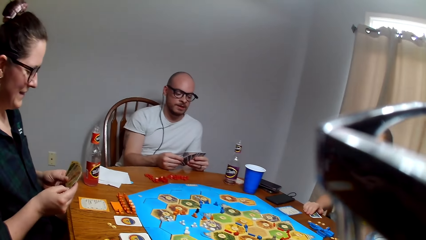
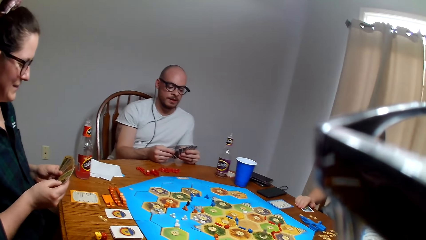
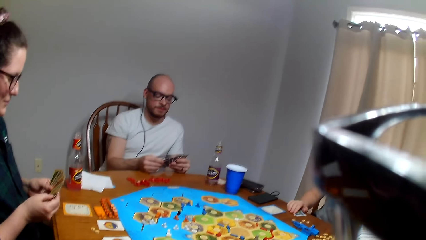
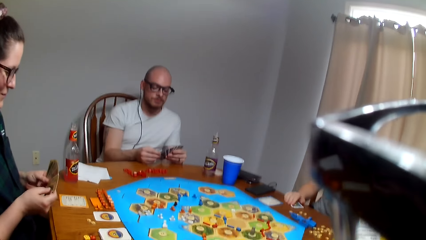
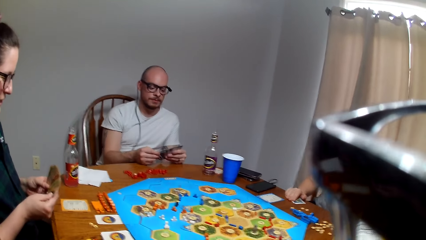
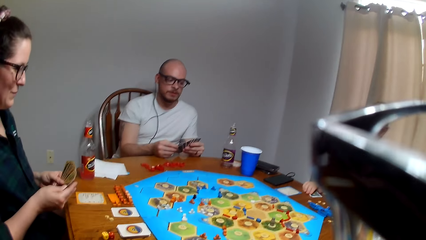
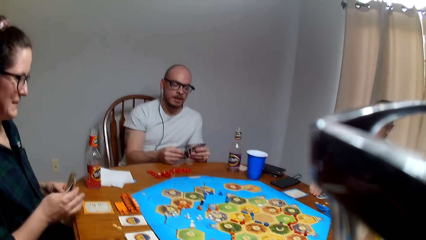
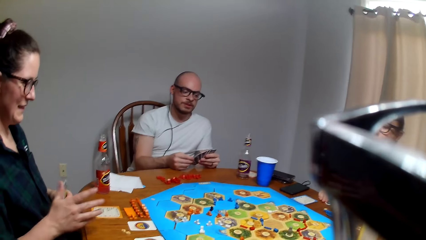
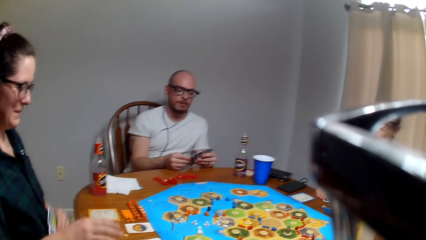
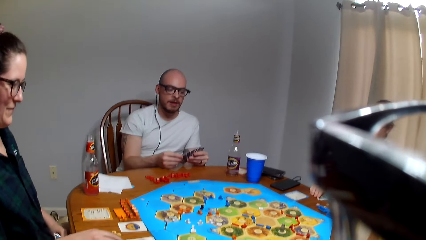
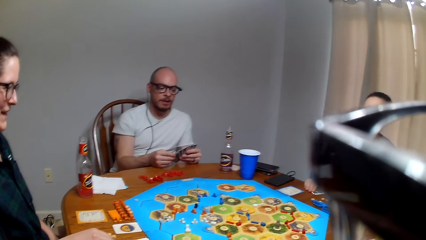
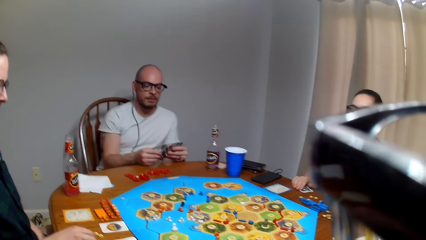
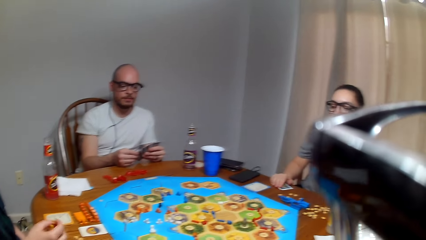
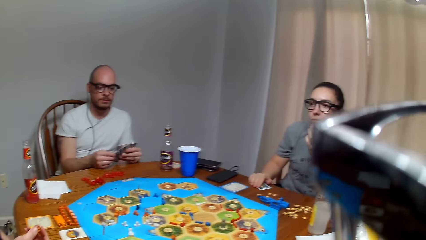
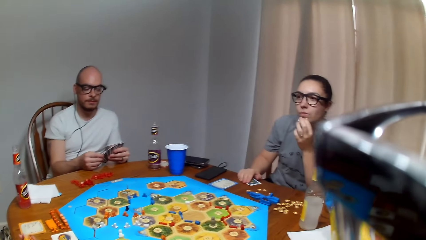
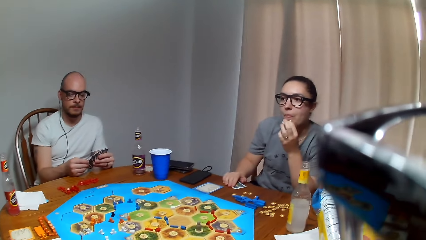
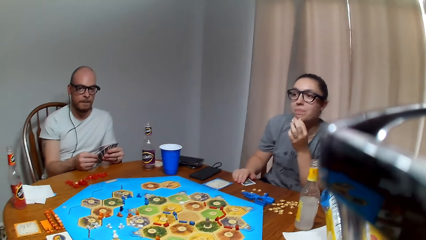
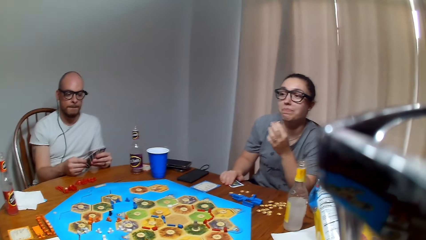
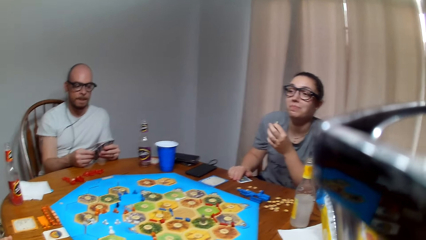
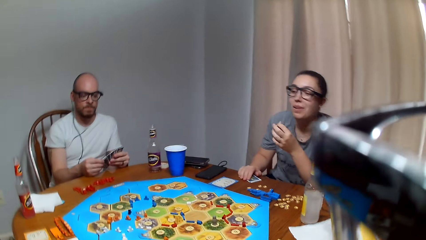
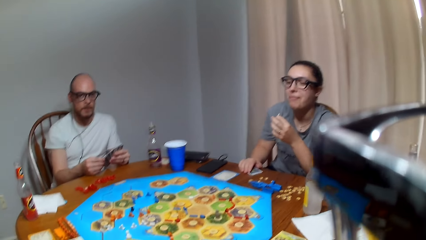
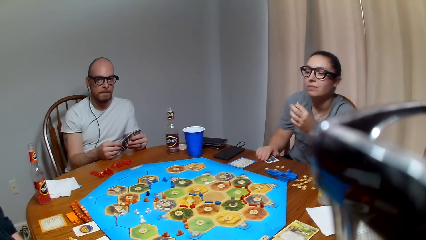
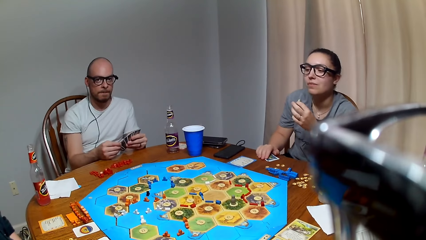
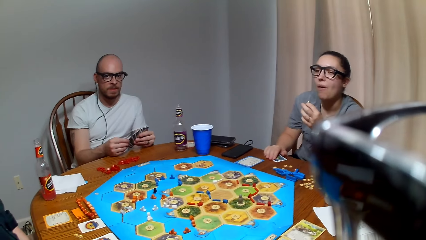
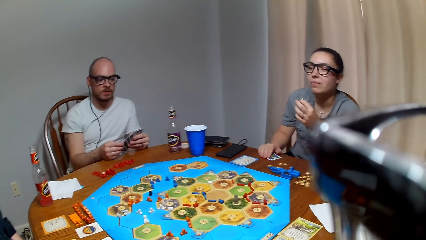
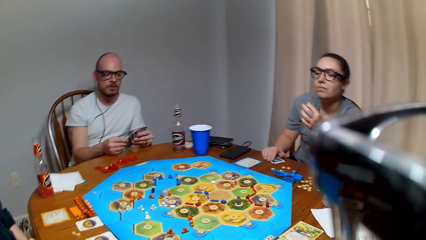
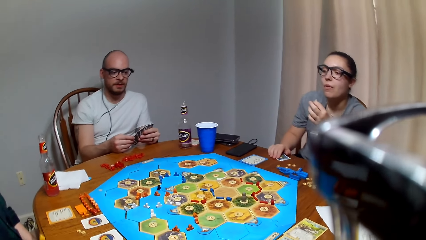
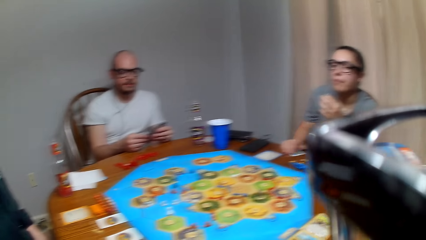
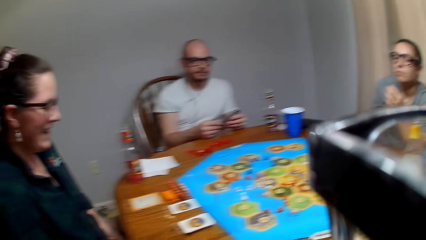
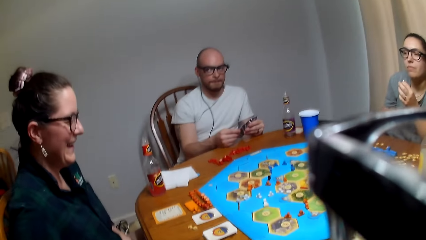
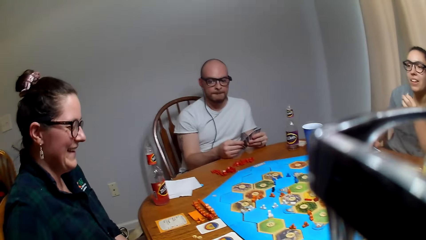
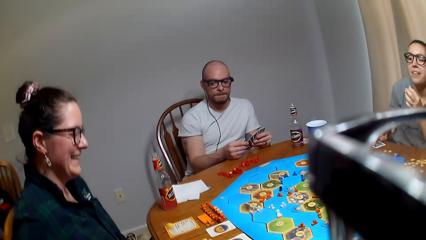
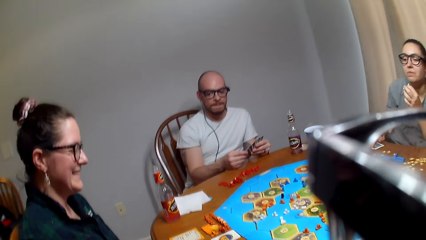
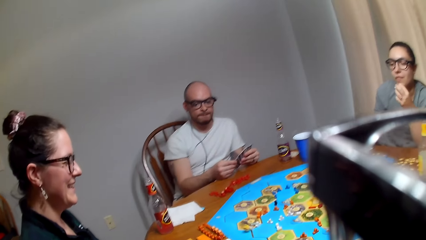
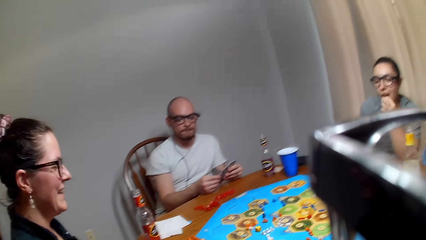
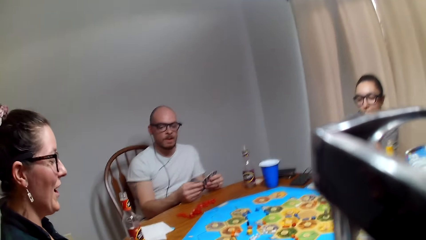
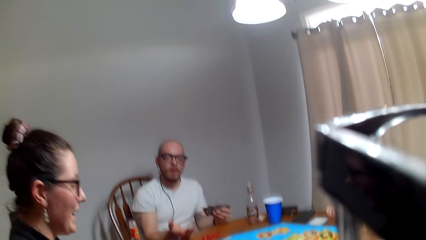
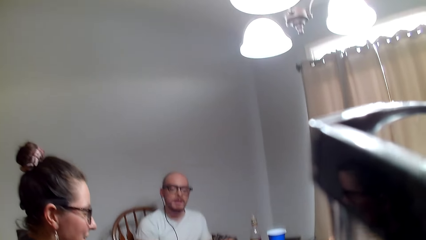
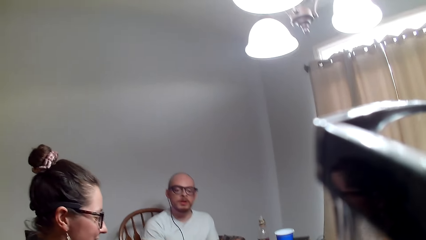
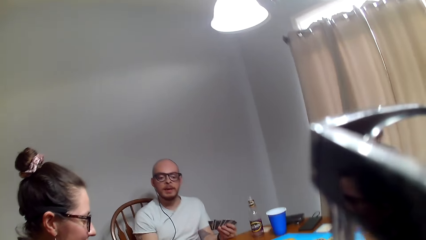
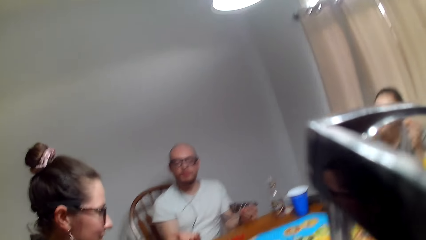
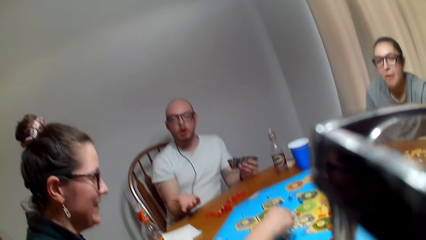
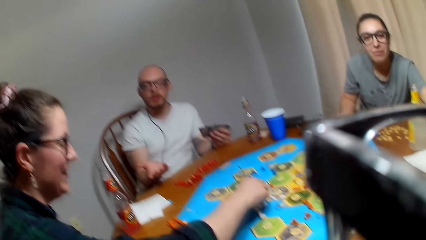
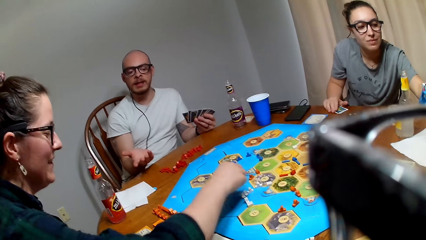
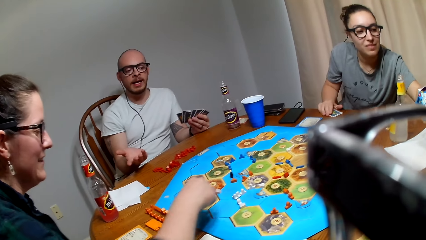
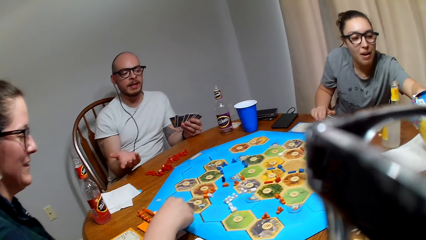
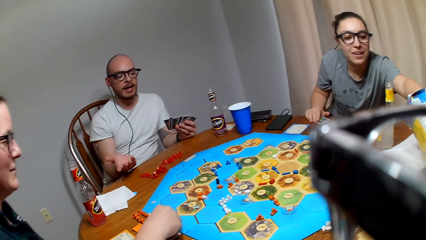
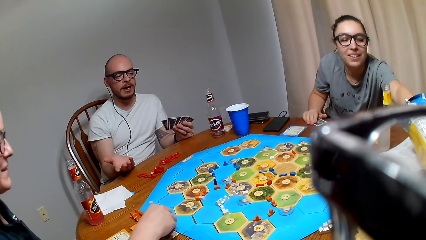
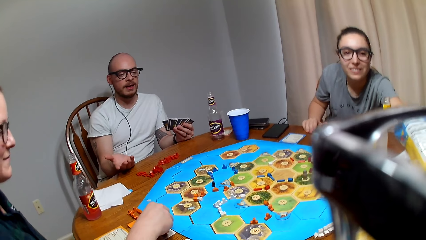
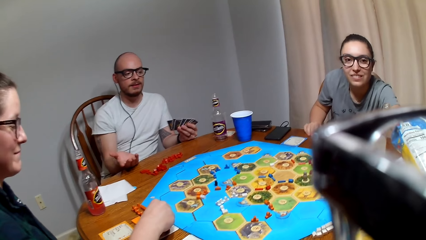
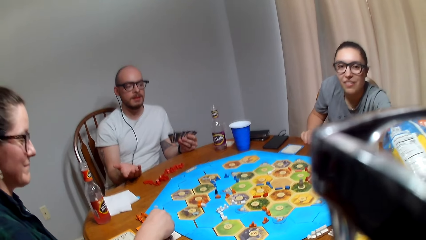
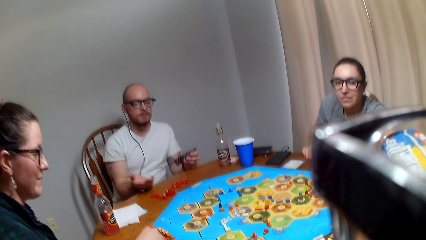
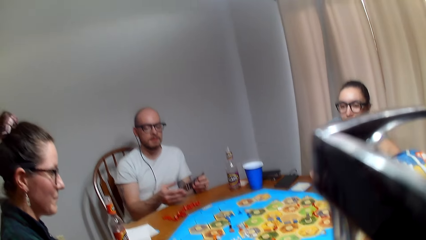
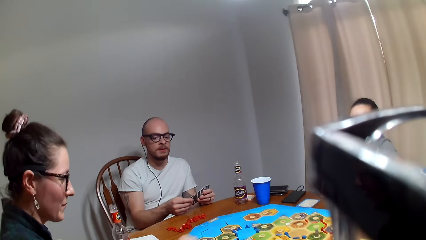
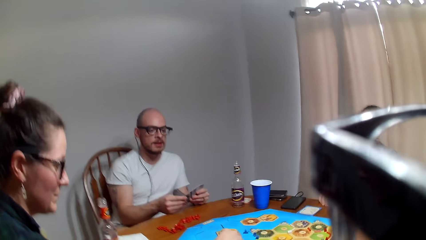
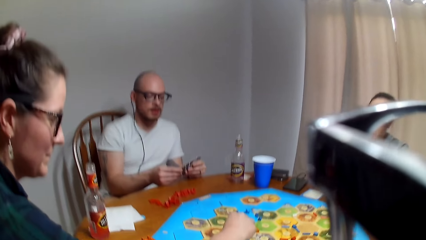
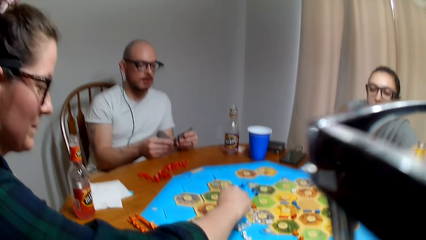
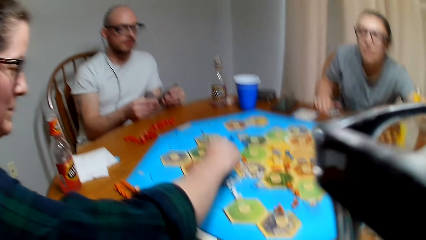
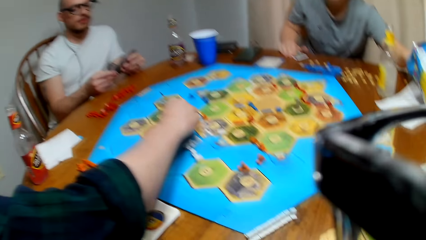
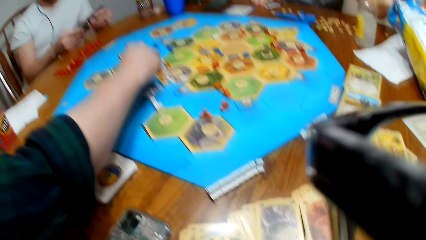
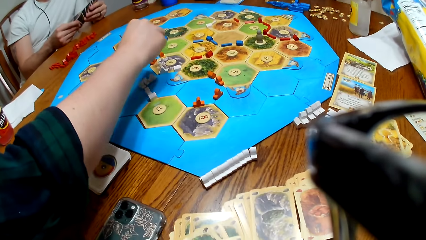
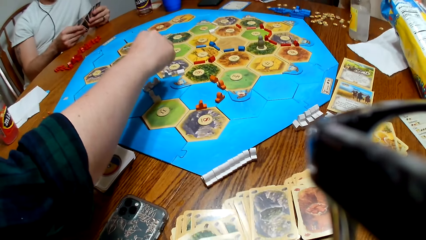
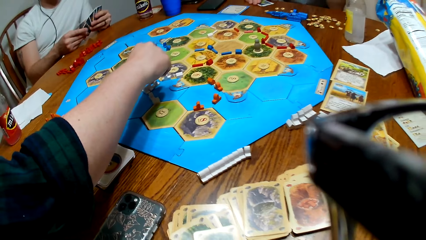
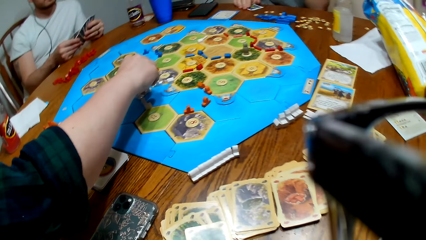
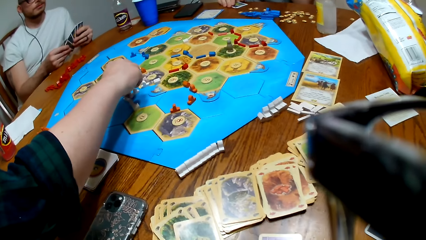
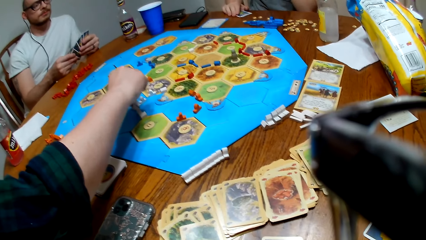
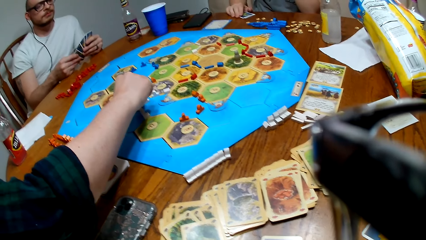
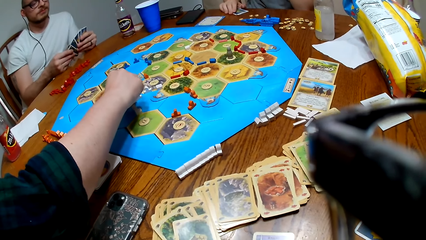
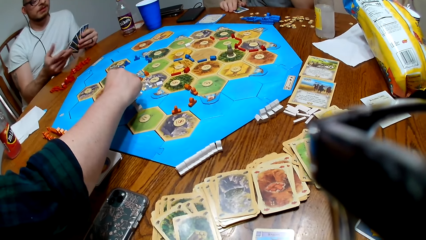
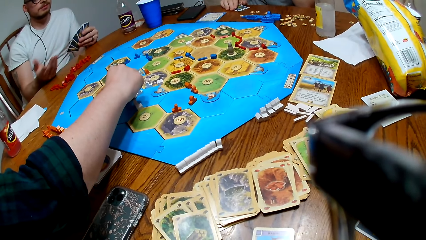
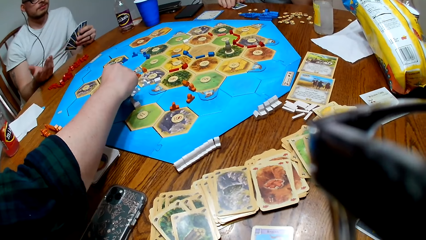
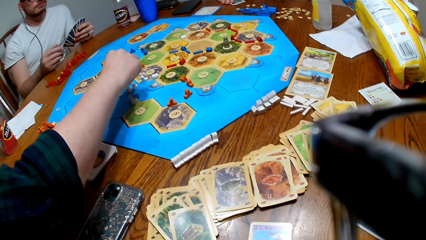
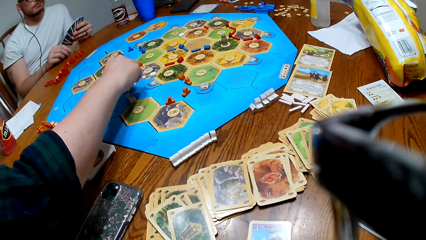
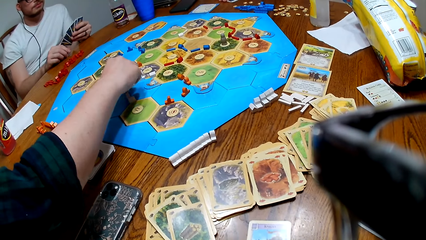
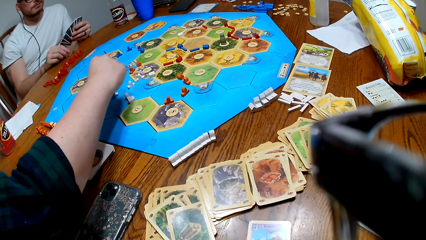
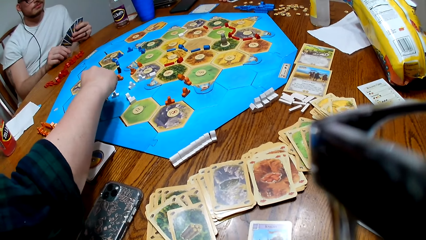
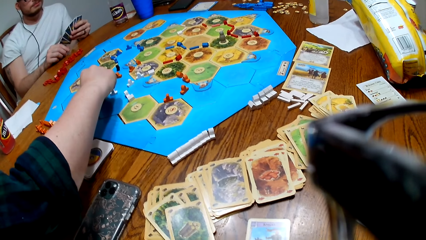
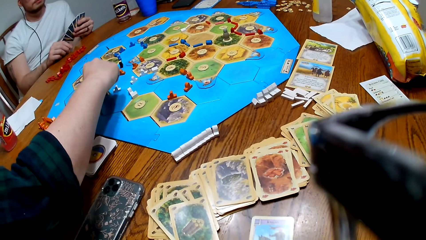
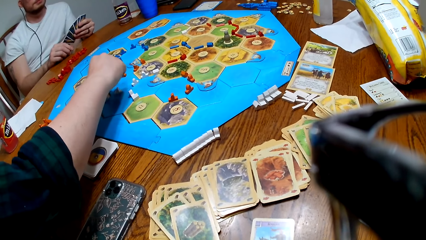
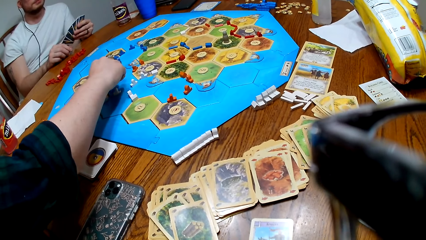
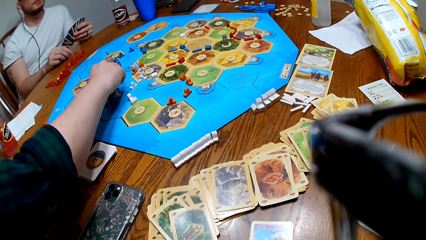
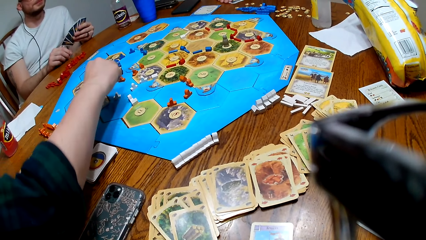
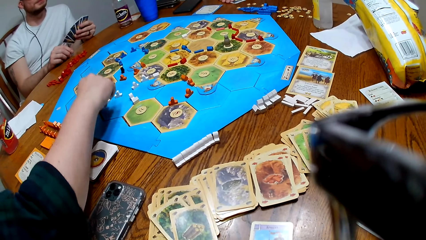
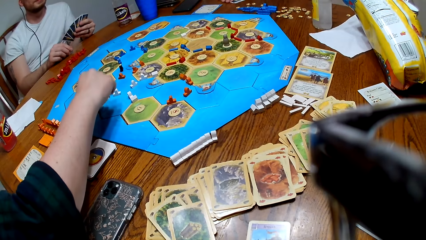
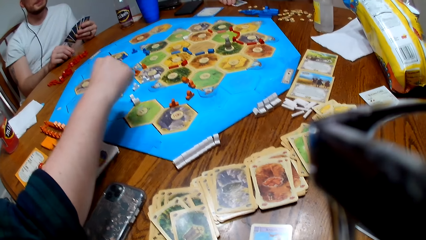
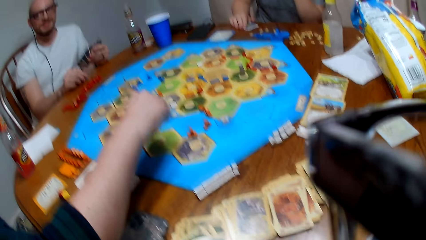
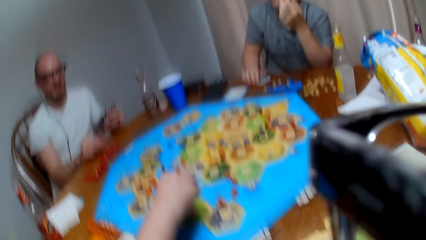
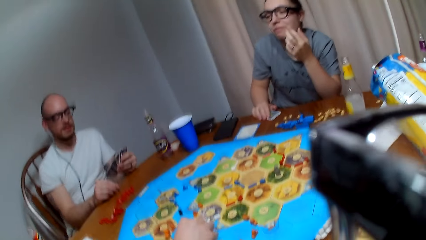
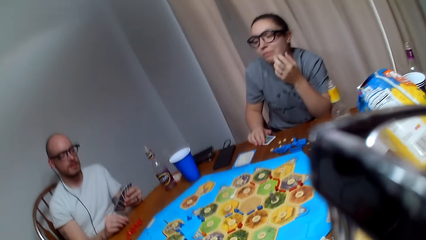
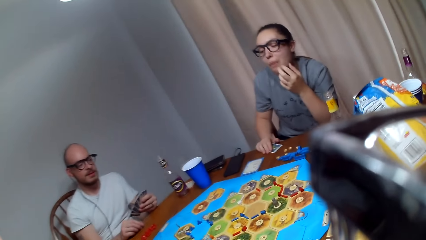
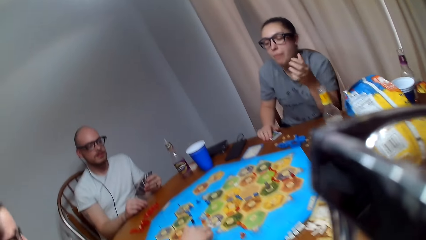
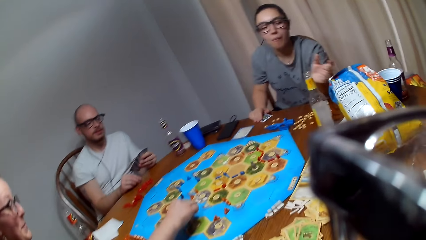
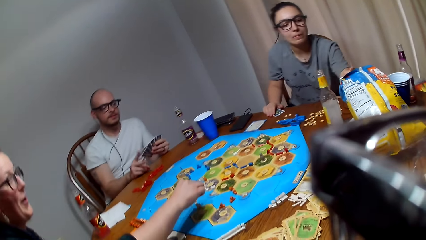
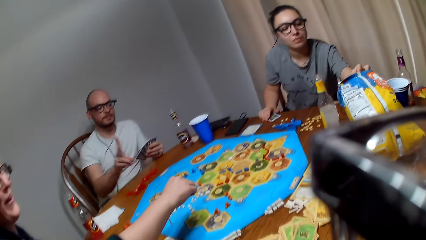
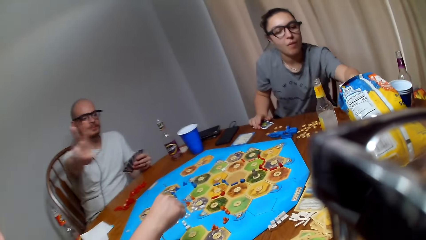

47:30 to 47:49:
A lady shuffles the cards. The lady picks dice from the table. The lady drops the dice on the table. The lady picks the dice from the Catan settler board.
